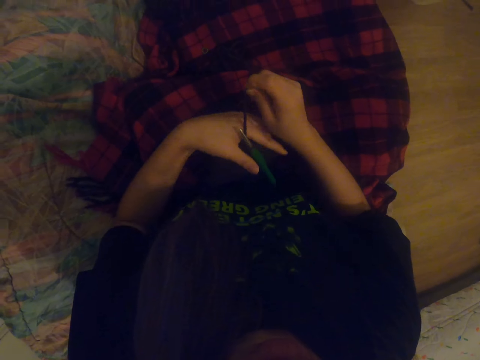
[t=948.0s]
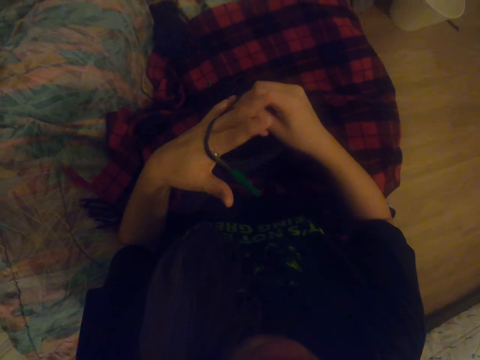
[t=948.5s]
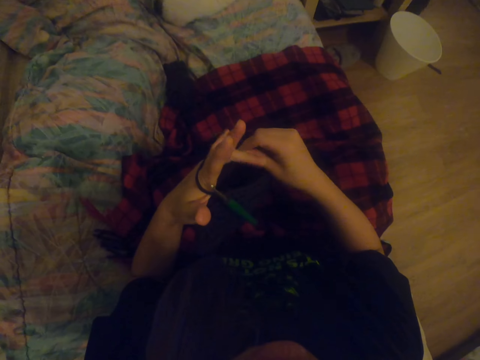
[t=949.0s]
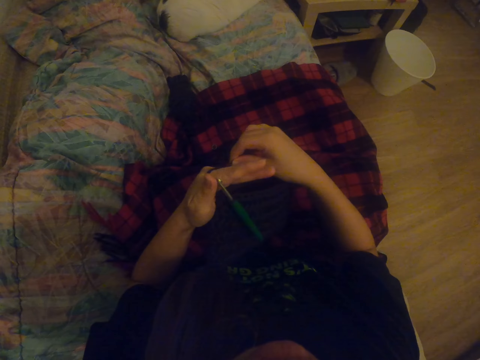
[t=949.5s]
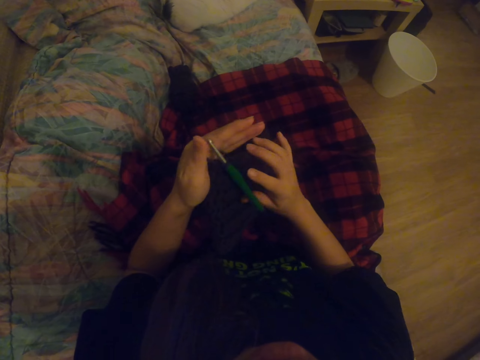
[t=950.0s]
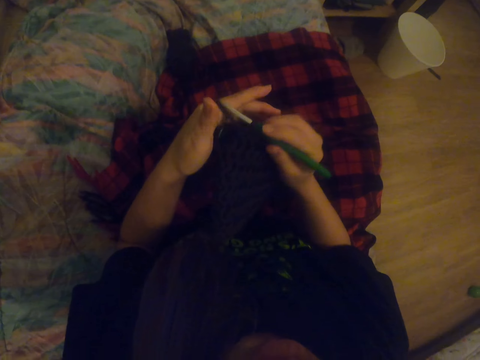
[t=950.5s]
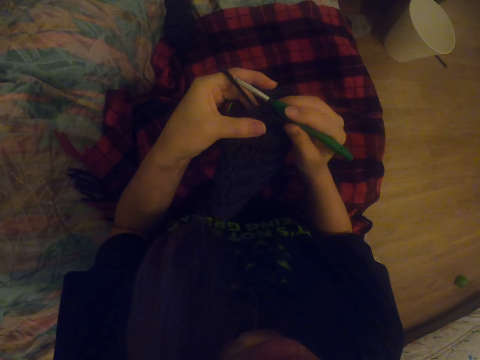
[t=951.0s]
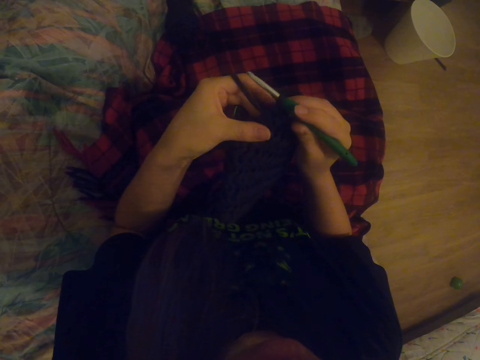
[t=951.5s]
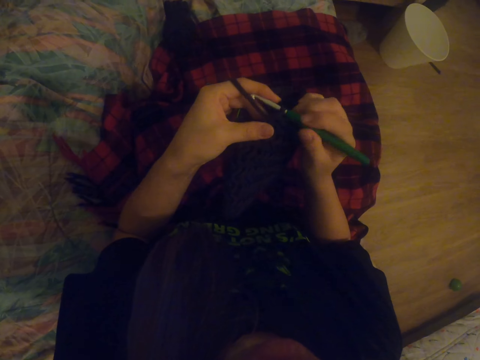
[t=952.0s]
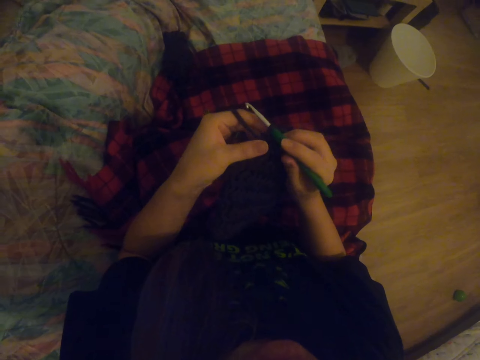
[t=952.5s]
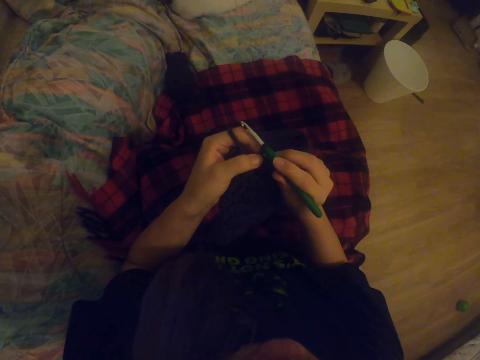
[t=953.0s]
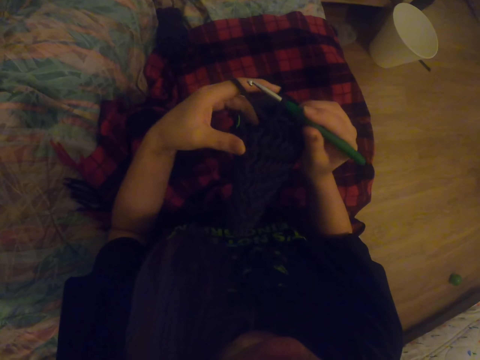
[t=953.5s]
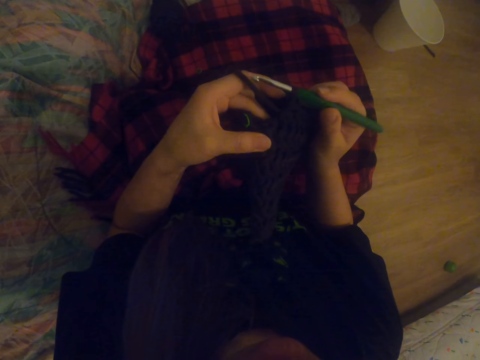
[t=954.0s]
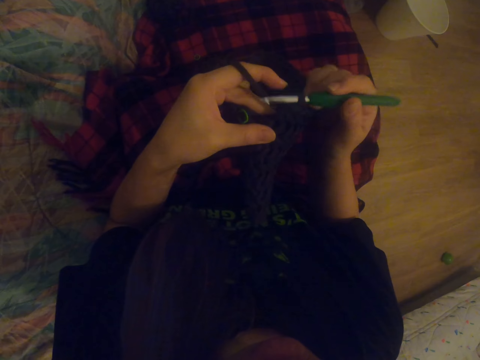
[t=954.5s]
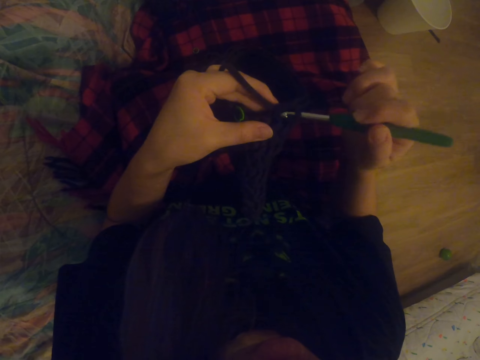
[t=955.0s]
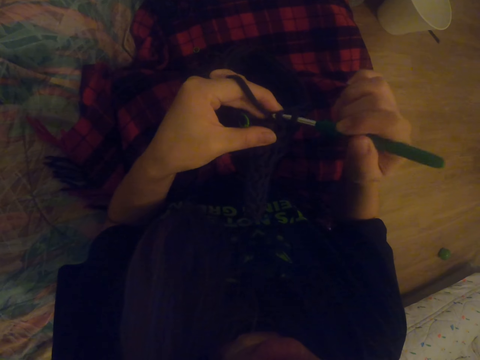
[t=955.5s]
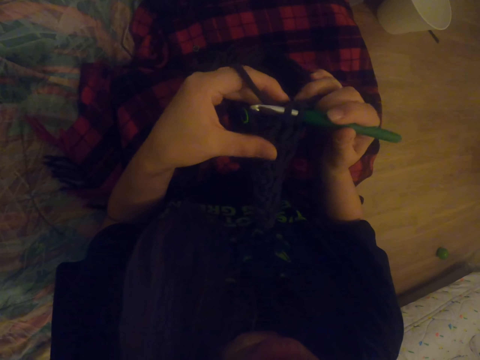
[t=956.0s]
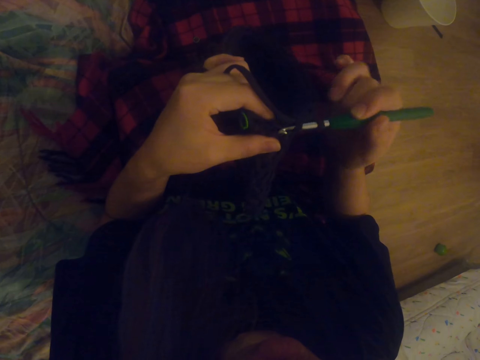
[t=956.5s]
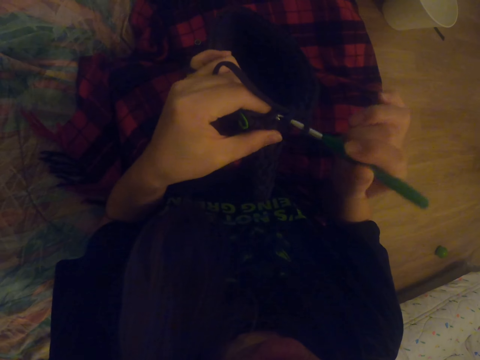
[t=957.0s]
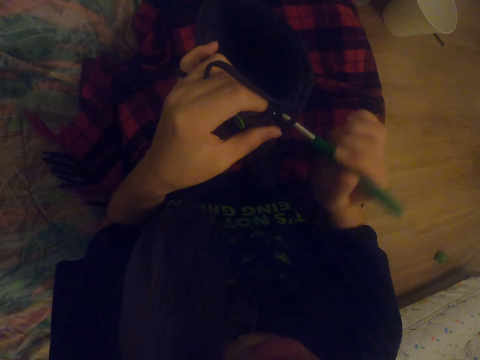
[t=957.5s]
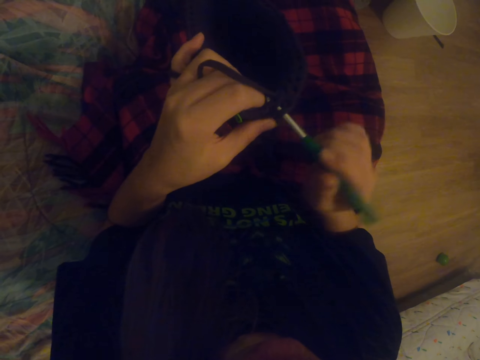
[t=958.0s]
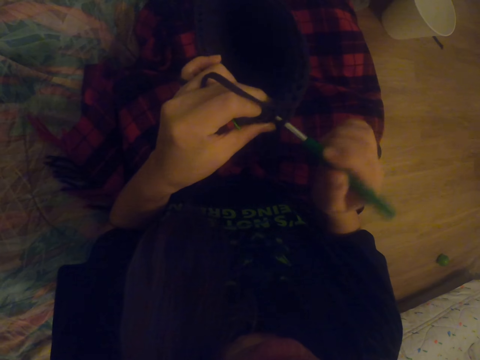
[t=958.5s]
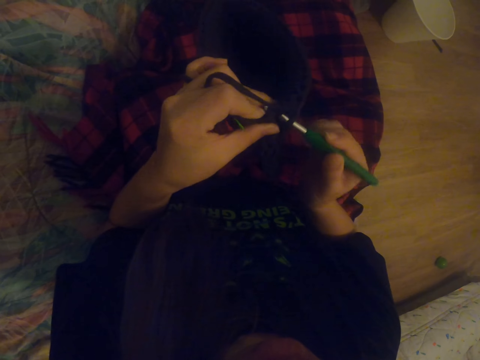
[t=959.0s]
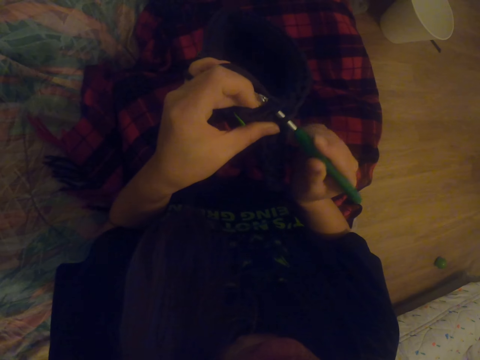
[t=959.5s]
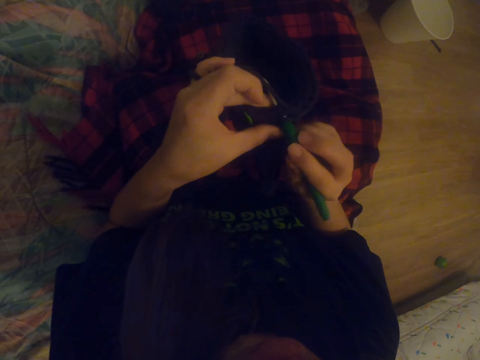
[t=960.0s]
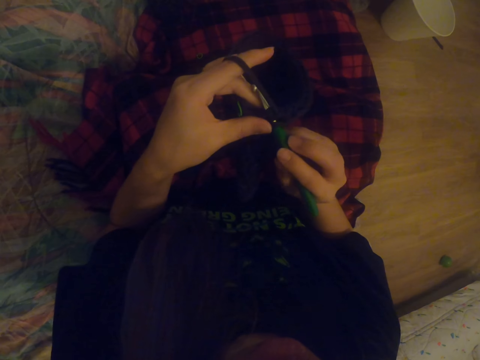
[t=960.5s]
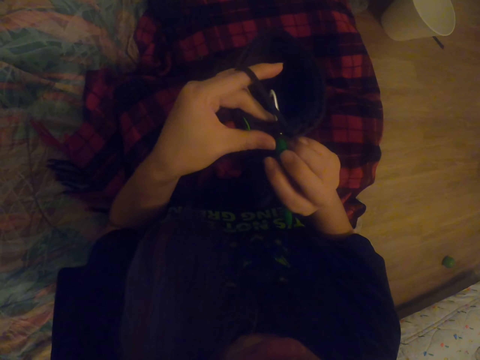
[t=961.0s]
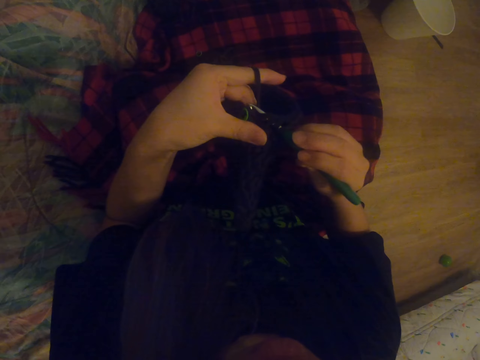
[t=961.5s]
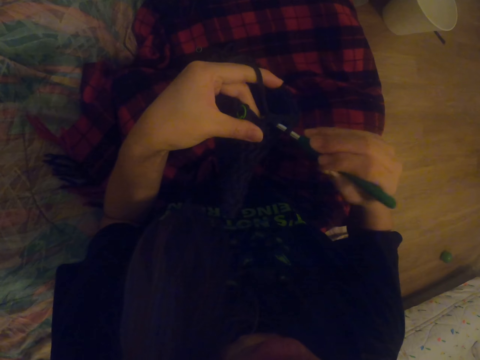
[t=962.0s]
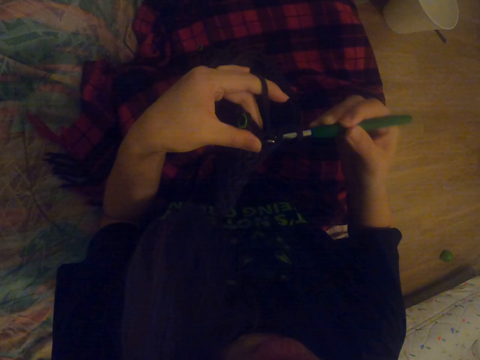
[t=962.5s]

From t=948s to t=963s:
The camera wearer rolls the thread on the left hand. They knit the fabric with the crochet hook.

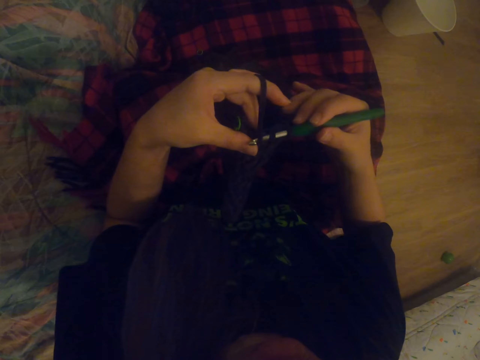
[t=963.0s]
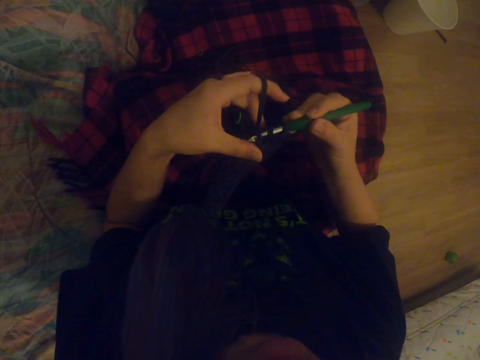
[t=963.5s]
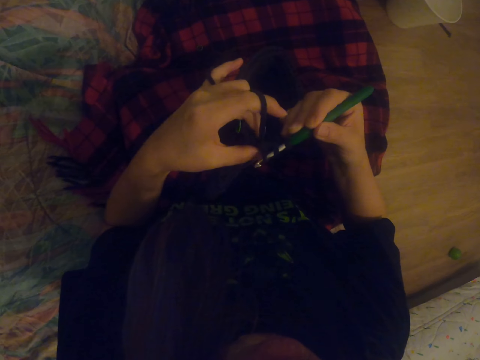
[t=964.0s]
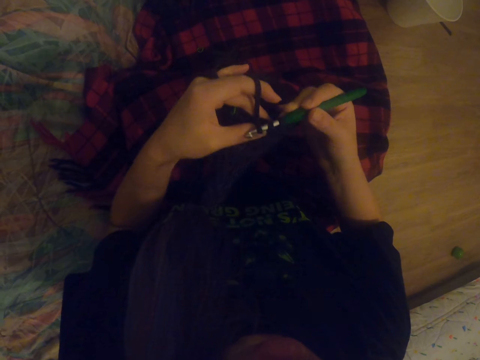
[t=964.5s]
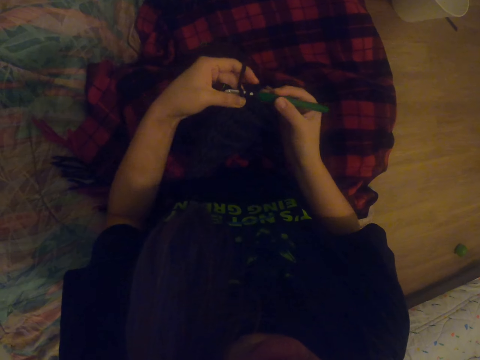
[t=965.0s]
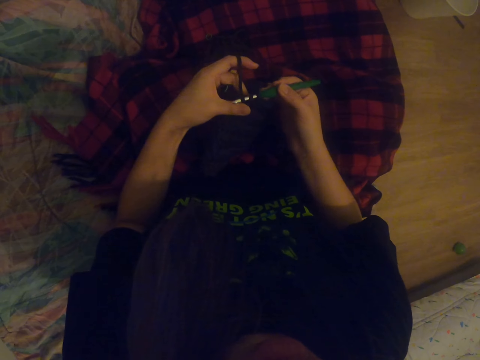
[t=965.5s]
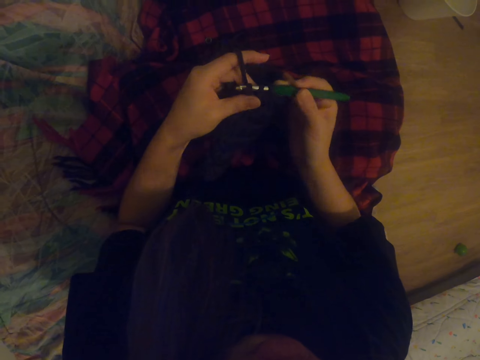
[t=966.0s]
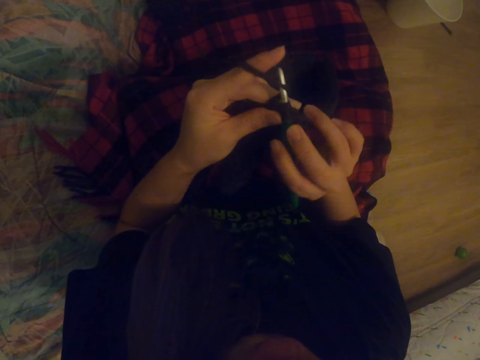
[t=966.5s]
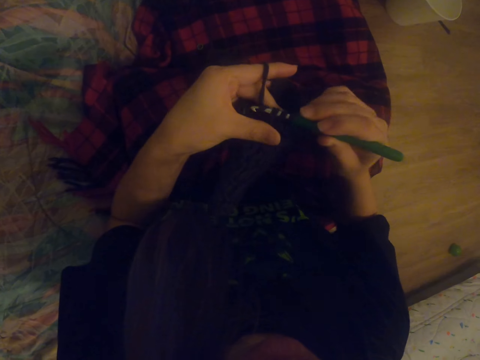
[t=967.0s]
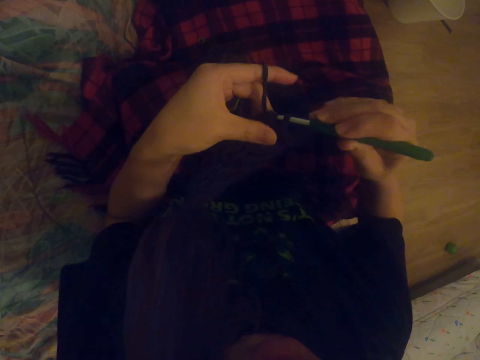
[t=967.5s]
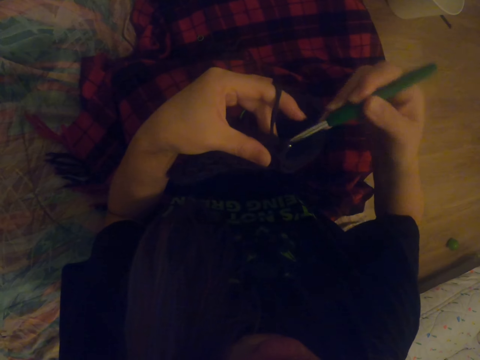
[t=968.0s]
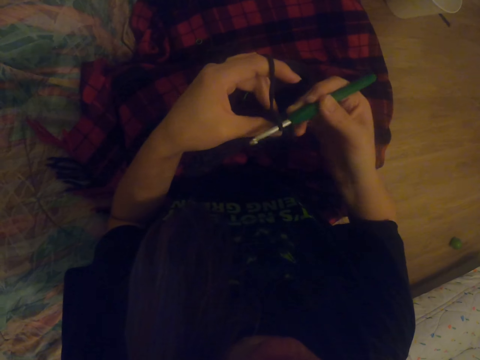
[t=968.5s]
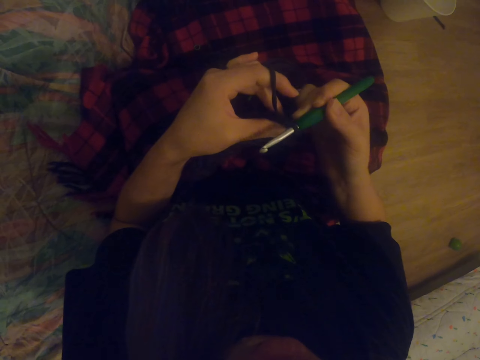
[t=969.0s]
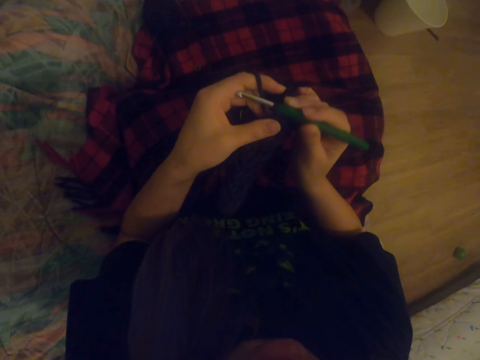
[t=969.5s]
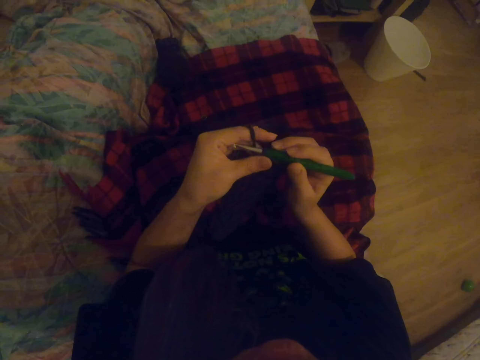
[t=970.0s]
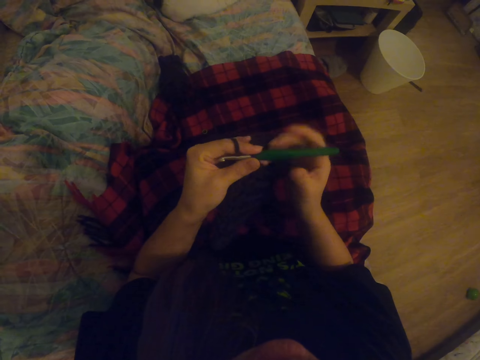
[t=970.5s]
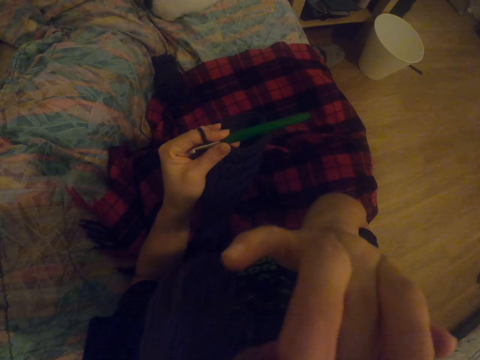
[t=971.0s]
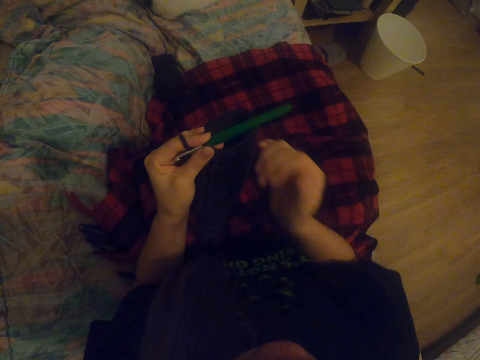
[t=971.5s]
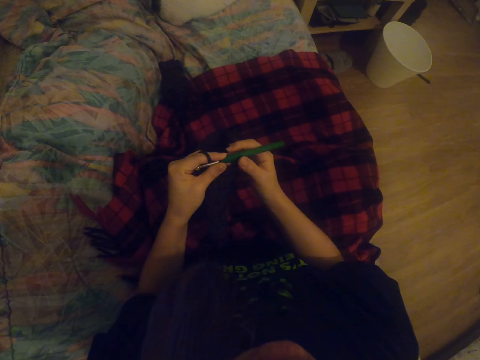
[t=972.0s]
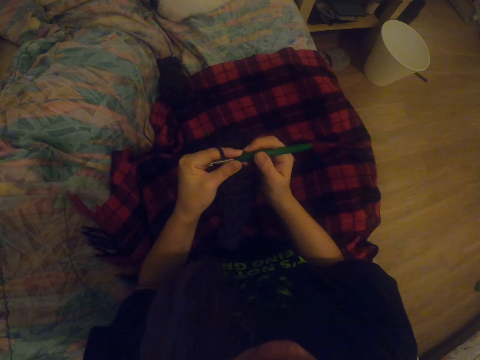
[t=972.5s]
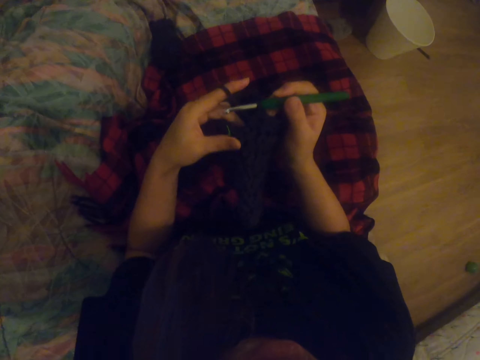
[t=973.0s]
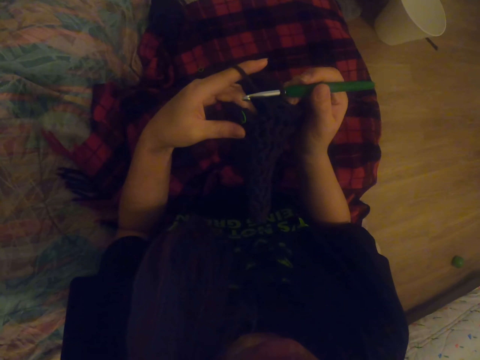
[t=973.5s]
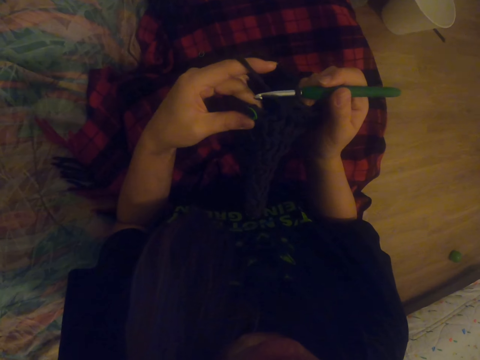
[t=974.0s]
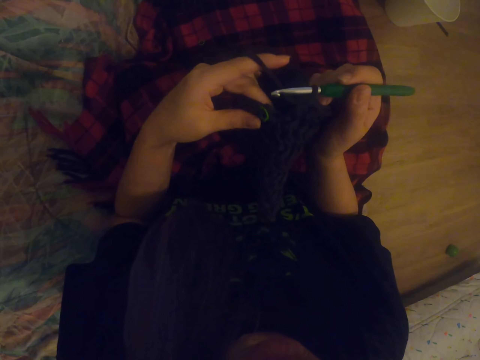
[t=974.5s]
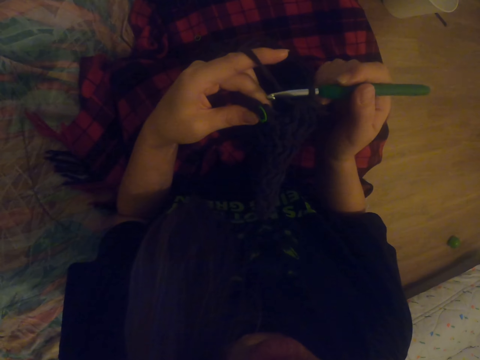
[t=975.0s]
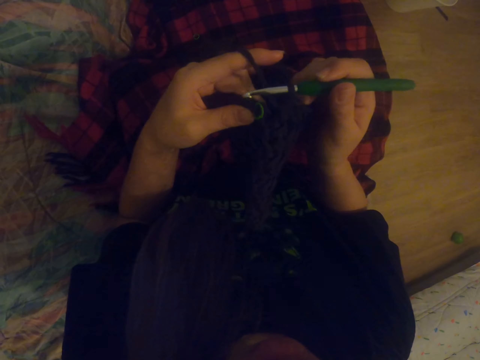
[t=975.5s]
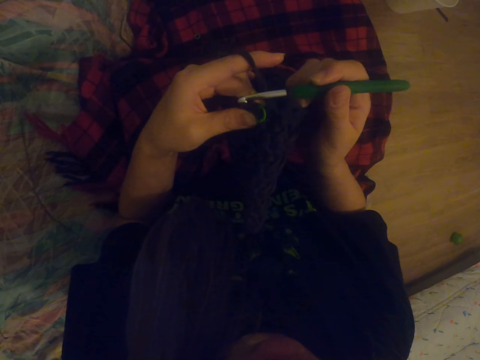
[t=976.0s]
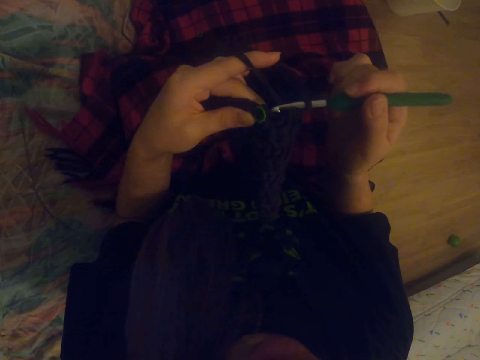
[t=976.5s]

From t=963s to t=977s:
The camera wearer wipes the face. They stare at the fabric.
